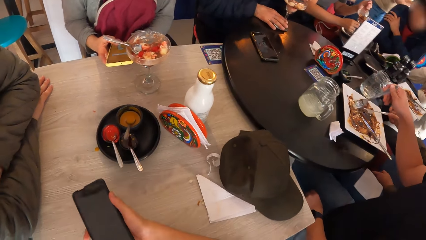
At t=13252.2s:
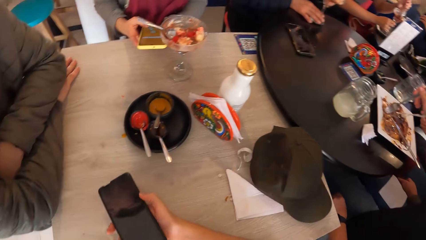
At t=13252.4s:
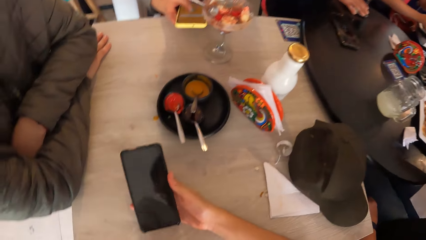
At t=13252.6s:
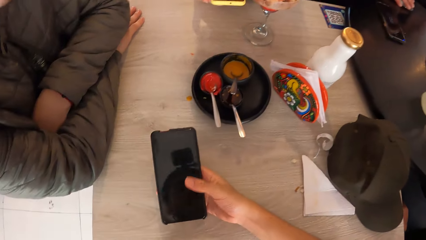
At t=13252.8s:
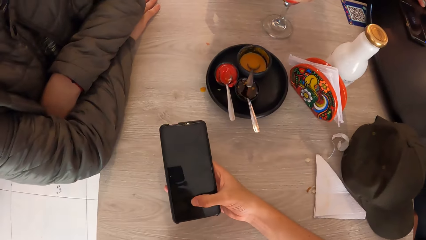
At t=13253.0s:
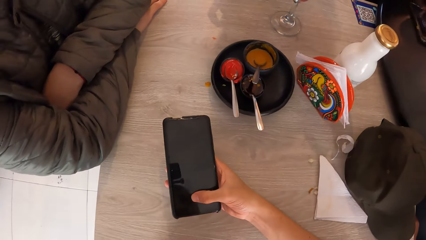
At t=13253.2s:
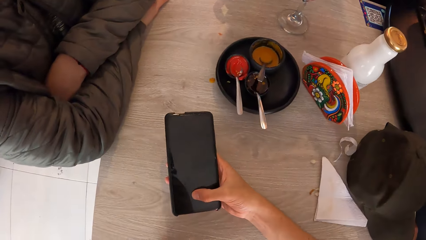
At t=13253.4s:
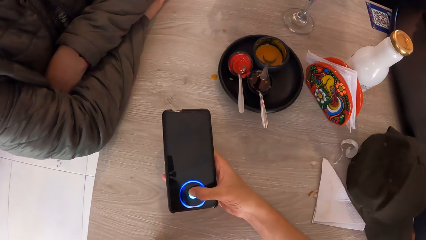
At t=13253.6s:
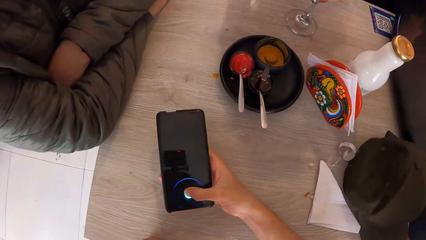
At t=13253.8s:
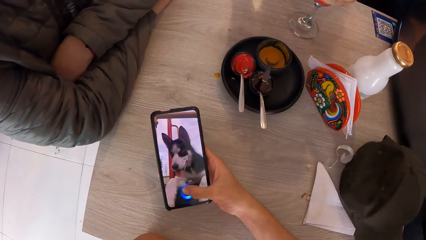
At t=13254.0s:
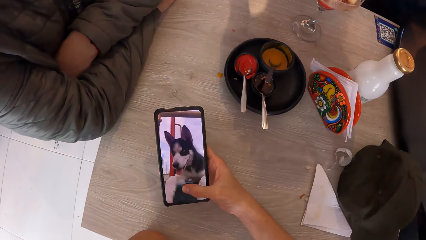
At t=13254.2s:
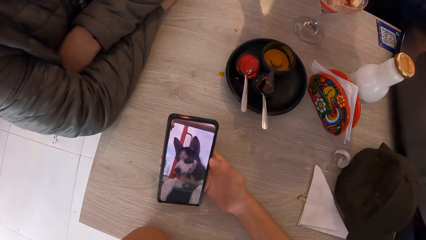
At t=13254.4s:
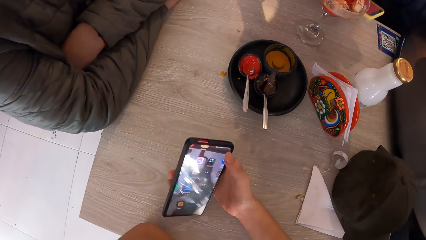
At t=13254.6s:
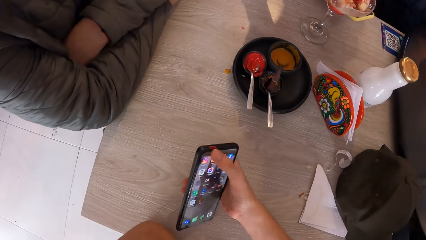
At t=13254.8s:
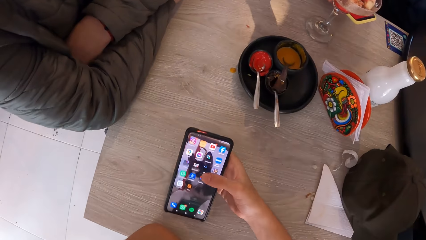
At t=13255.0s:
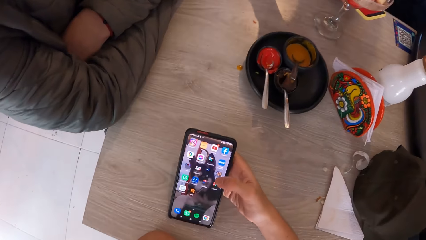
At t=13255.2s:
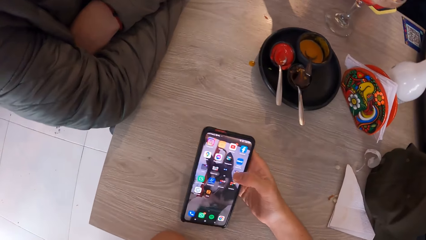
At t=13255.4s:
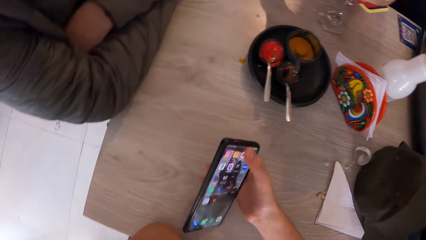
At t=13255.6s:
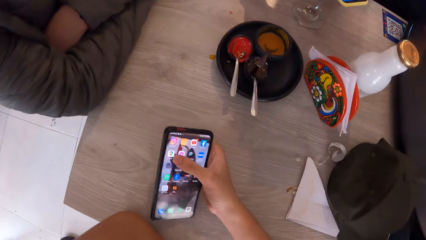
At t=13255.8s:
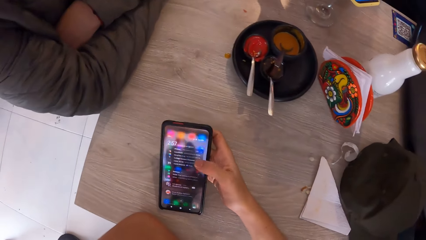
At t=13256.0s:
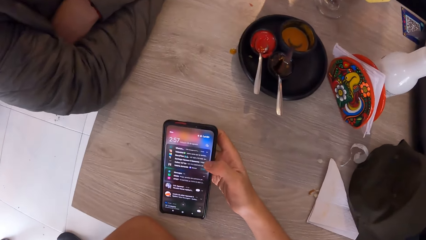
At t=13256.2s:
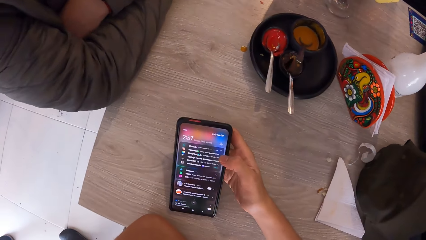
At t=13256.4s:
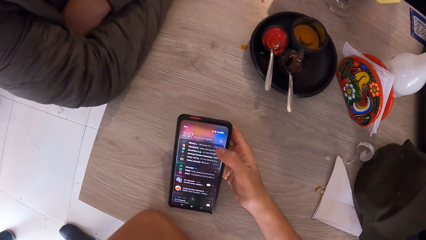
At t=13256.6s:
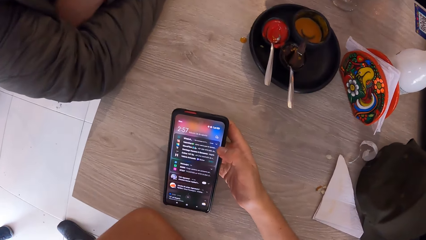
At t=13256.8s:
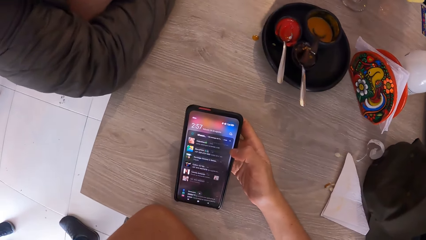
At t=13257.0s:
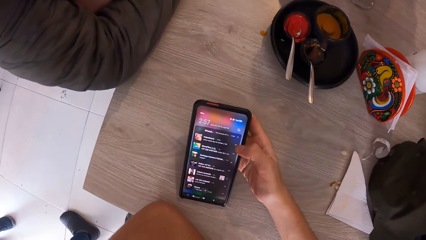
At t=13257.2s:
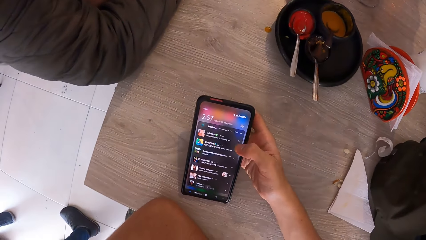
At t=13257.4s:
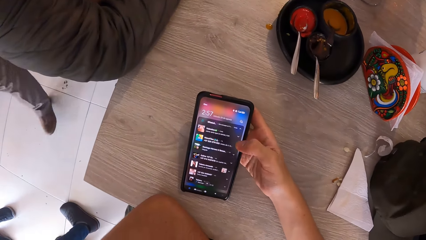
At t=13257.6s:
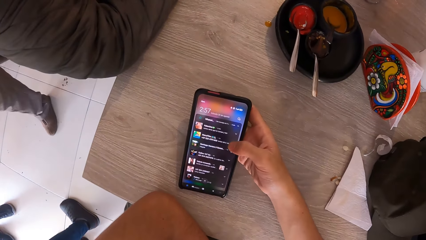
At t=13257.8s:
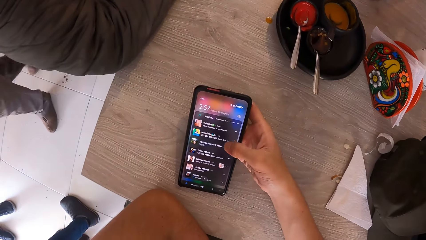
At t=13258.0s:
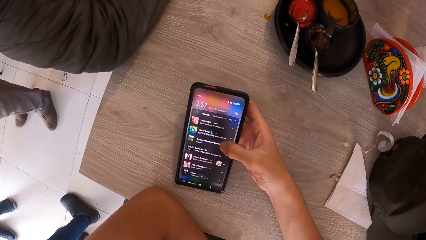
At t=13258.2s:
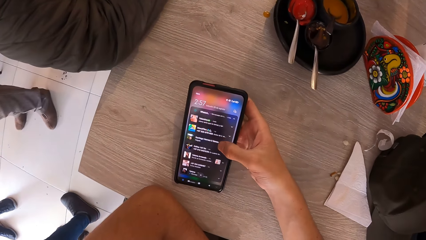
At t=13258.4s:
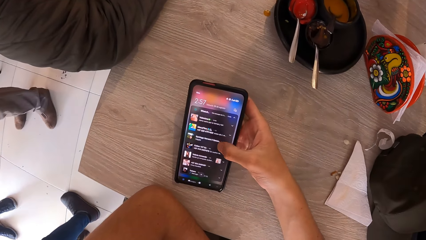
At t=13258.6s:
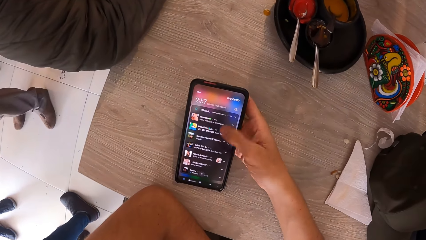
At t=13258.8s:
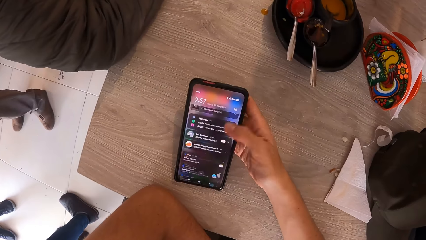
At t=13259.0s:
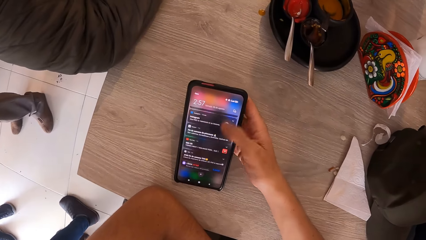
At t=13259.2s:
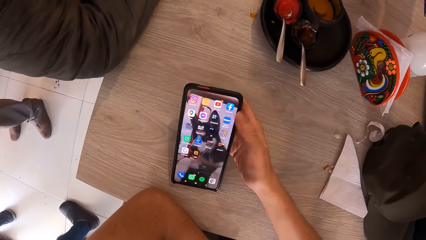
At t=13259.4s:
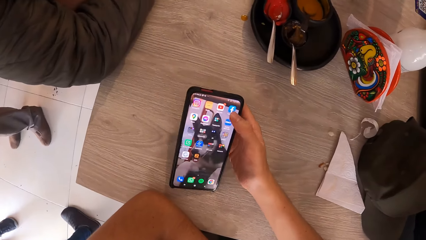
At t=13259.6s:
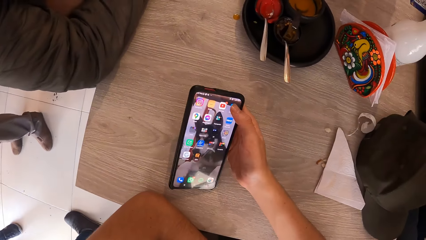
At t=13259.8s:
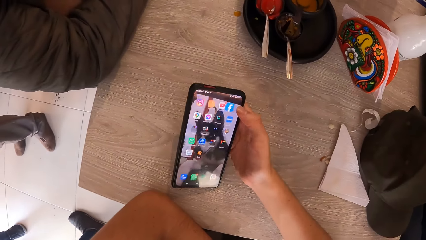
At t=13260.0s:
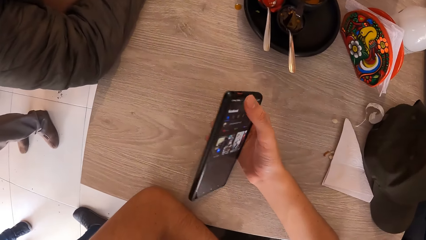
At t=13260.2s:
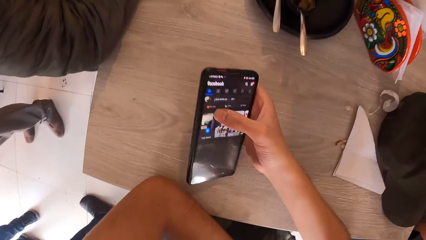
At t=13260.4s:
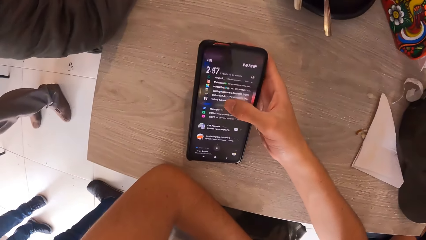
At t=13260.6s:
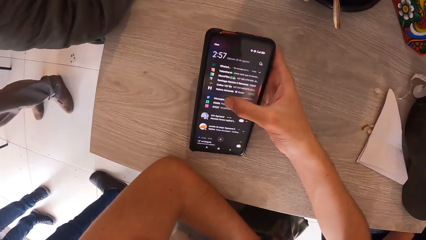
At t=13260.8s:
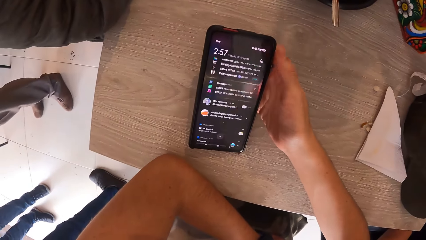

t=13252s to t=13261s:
The camera wearer operates the phone with his right hand.

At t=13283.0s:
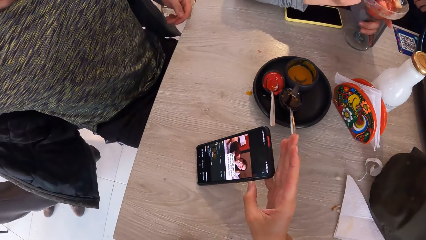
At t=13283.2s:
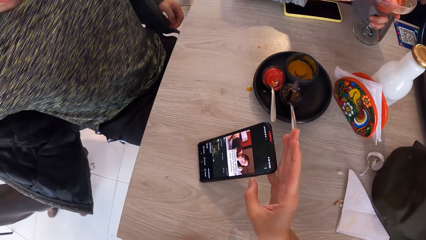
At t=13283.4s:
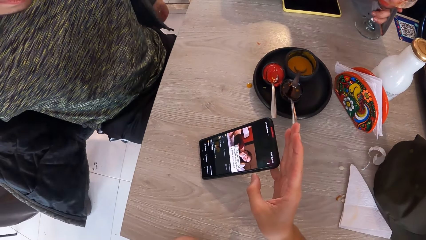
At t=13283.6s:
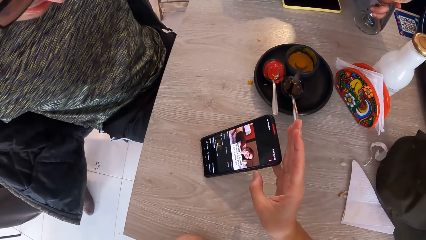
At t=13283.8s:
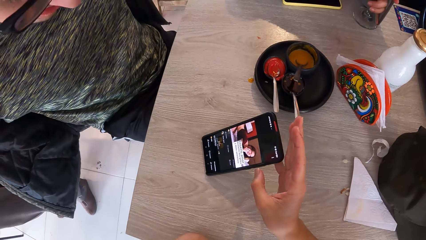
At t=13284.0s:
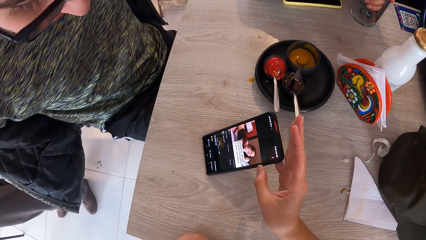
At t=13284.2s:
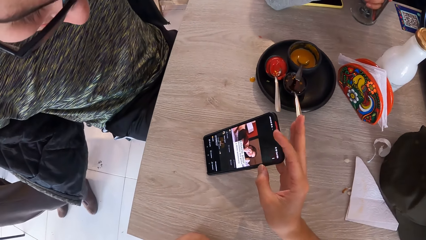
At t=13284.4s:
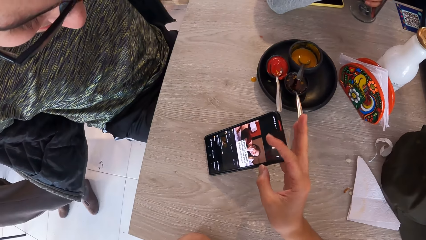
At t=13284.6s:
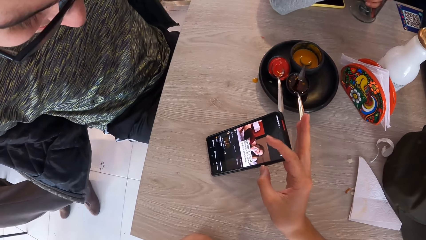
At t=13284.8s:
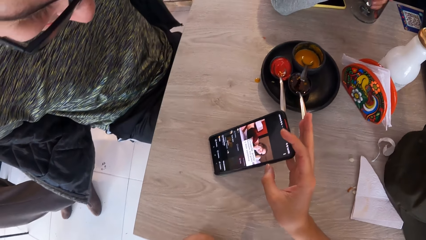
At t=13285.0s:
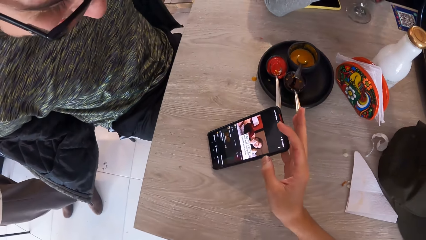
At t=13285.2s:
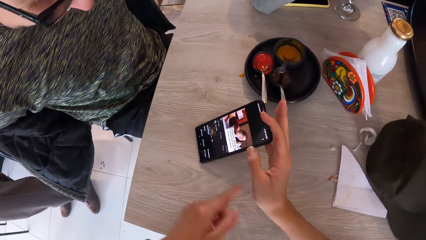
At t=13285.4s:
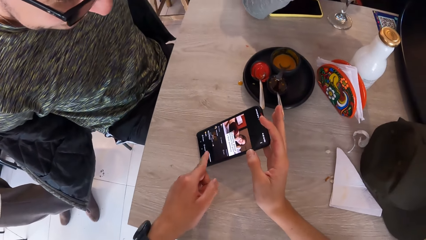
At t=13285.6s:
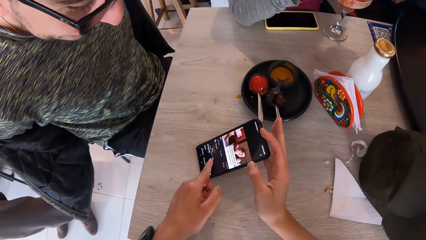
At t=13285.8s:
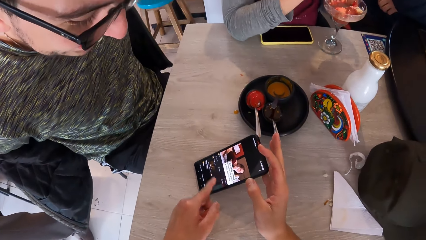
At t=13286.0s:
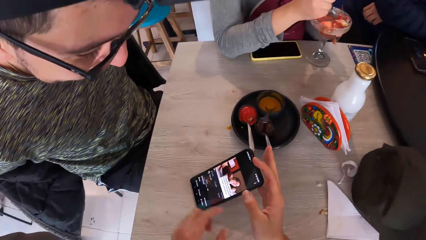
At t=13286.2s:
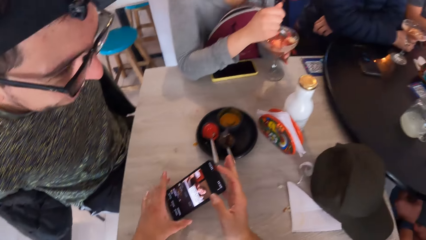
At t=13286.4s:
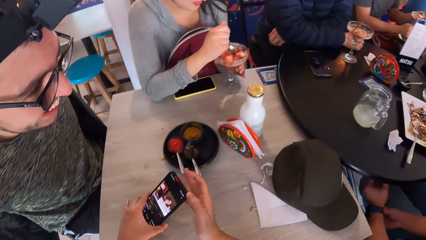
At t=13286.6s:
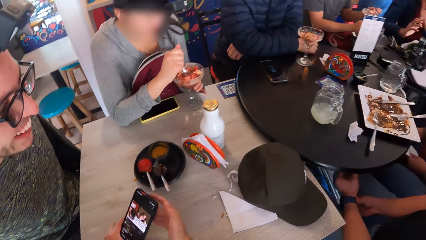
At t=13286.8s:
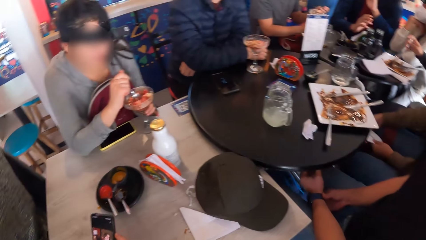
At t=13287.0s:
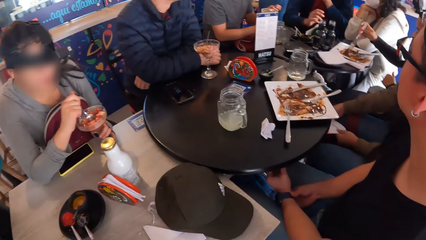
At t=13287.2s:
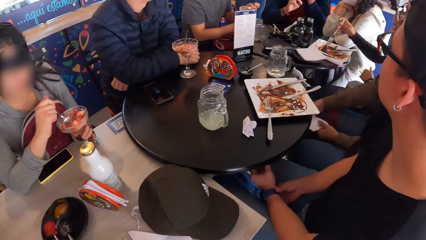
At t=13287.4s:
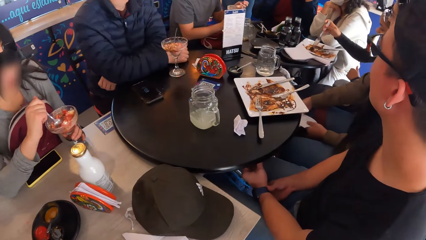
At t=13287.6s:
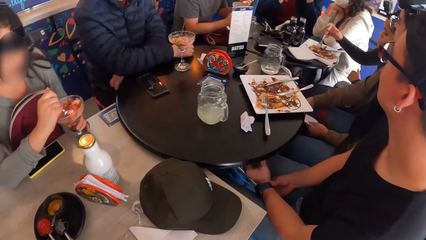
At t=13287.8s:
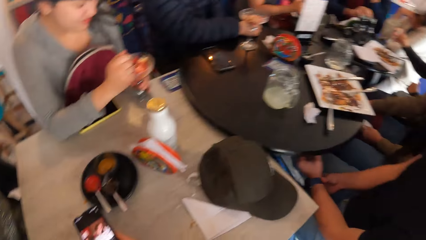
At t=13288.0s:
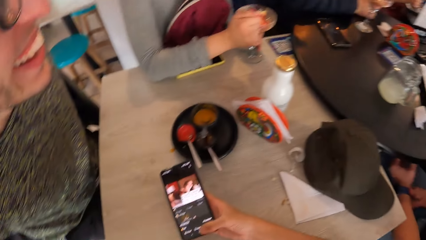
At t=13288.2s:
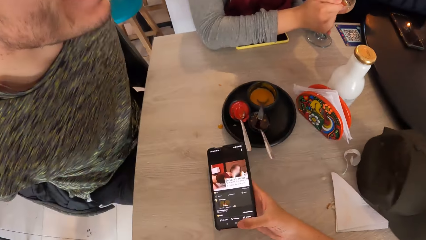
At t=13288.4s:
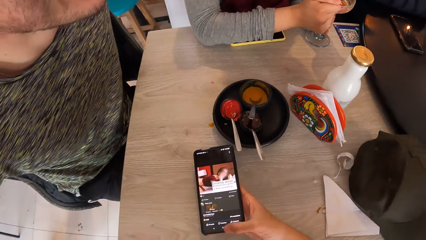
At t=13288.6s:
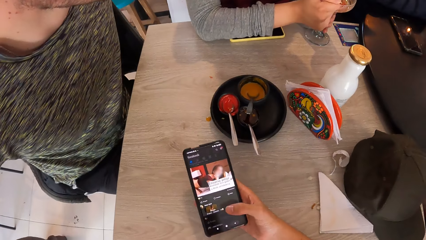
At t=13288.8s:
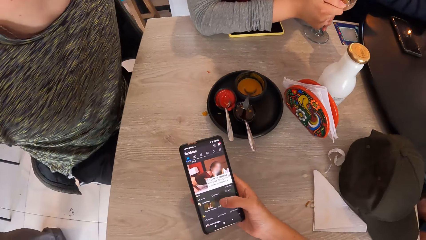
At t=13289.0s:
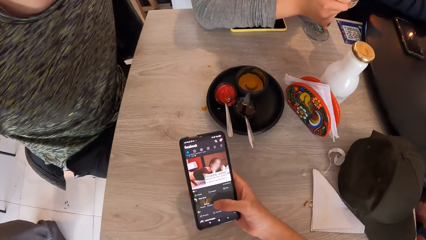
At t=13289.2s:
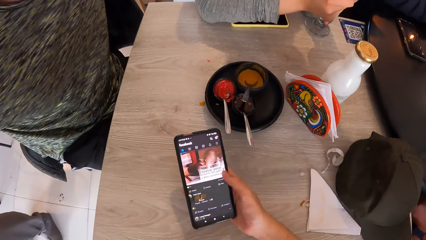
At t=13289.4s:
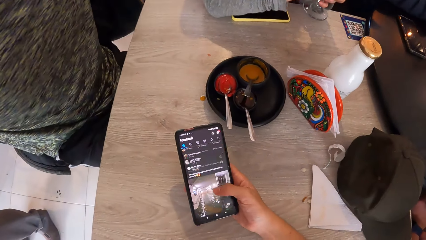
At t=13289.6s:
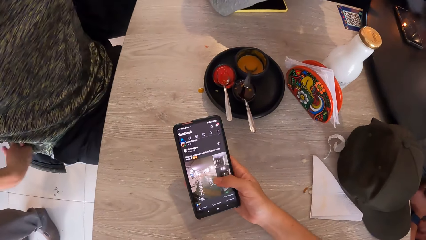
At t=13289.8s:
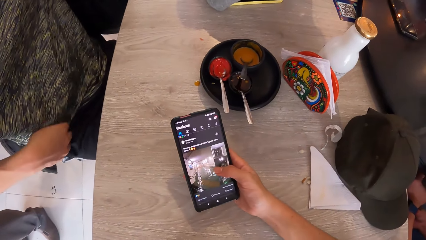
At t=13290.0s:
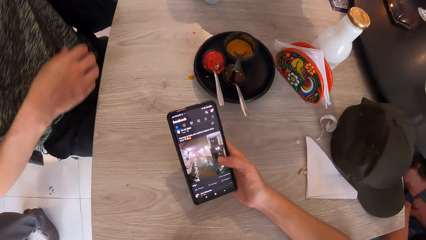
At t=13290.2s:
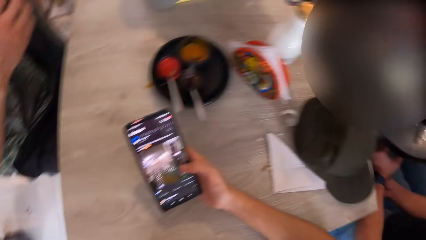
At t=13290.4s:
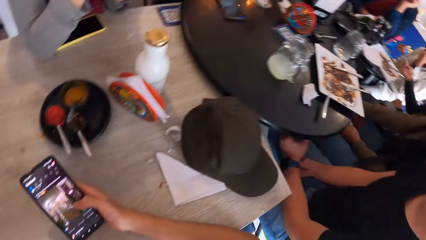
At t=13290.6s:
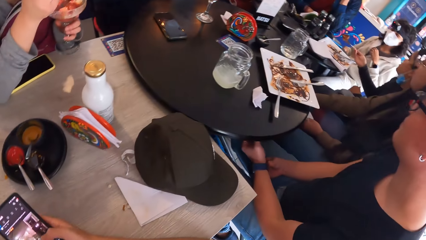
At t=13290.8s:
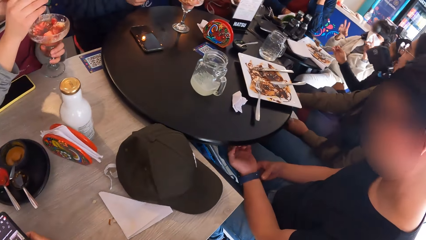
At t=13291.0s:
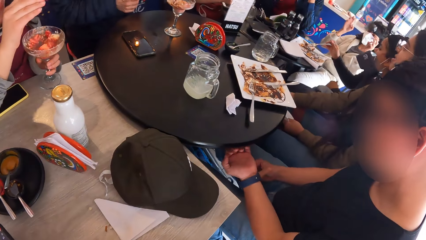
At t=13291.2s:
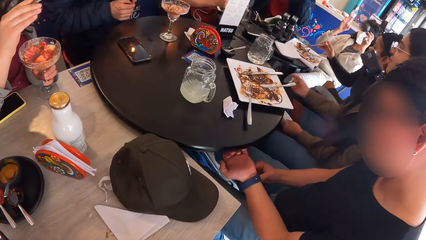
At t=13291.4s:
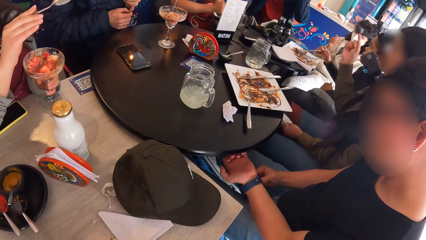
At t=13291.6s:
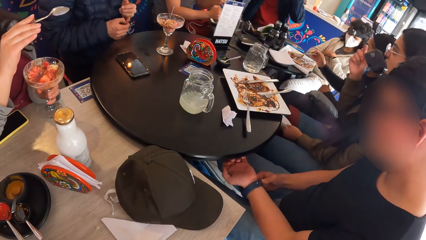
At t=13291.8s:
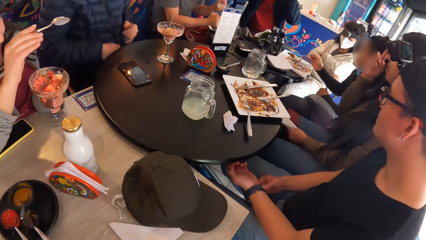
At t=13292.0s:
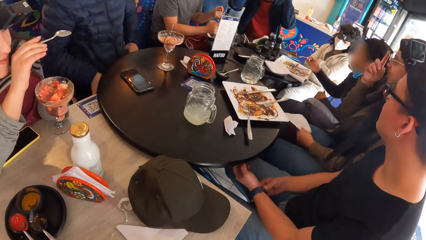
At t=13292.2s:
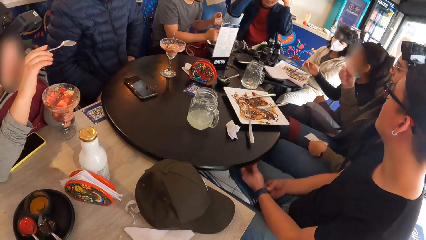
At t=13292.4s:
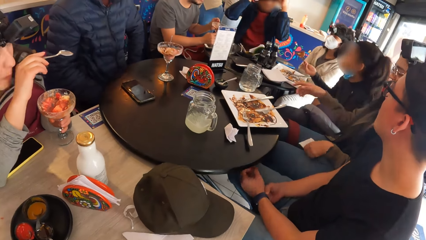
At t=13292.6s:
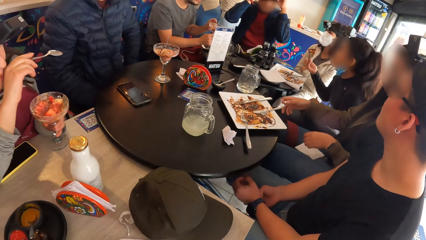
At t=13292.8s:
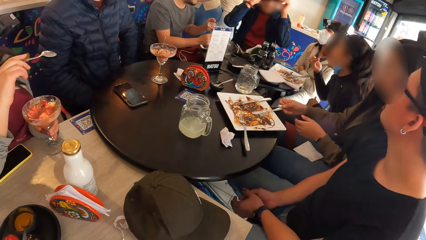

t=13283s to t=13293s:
The camera wearer shows his phone on his right hand to a man. A woman eats from the cup with her right hand. The camera wearer operates the phone with his right hand.
